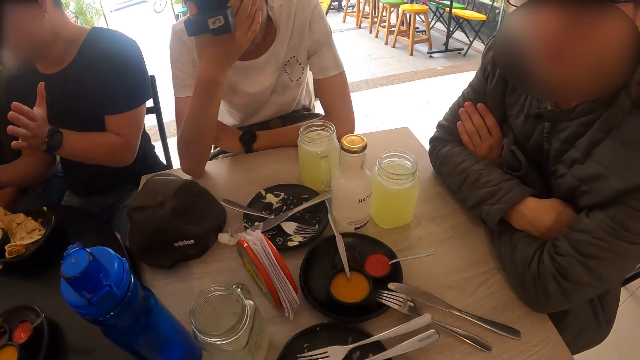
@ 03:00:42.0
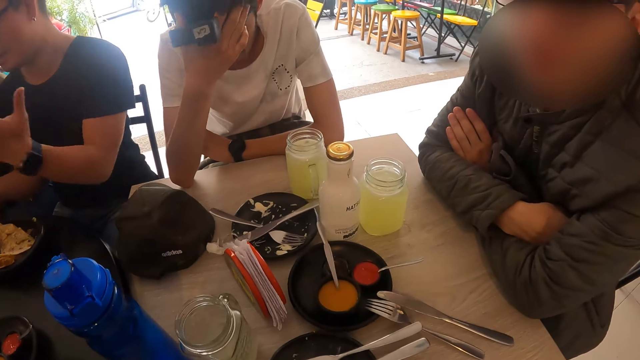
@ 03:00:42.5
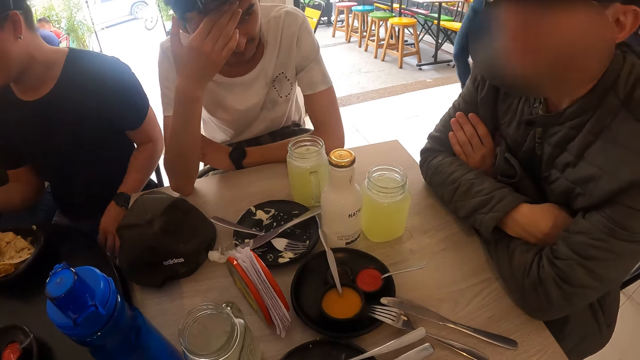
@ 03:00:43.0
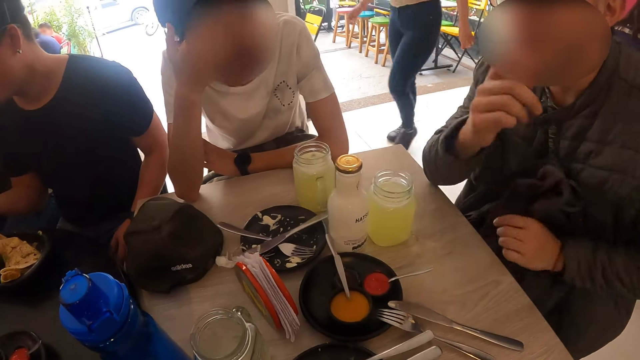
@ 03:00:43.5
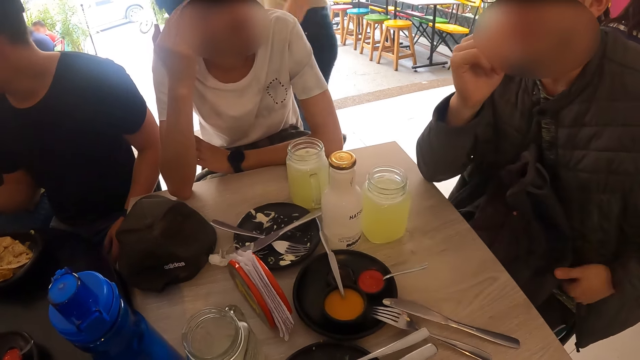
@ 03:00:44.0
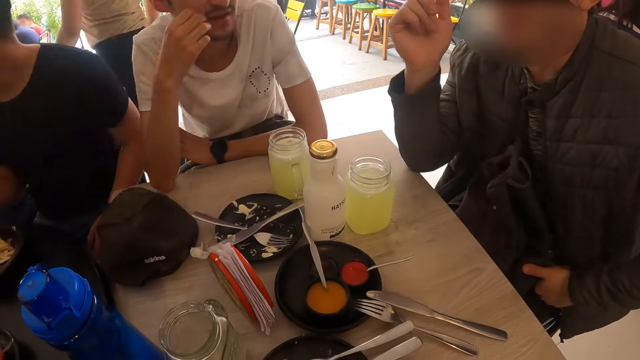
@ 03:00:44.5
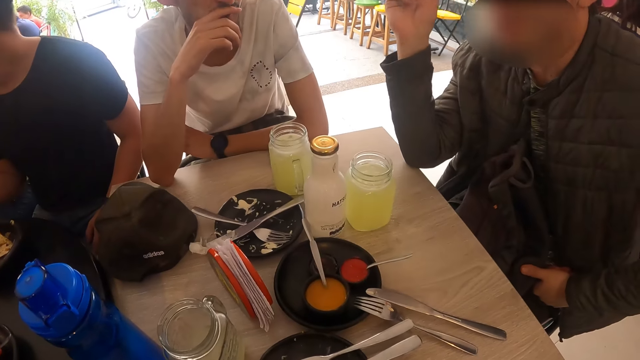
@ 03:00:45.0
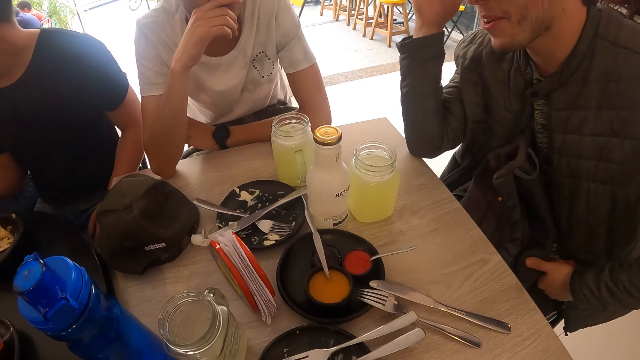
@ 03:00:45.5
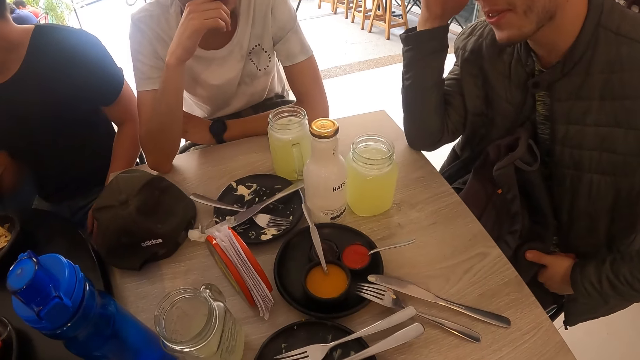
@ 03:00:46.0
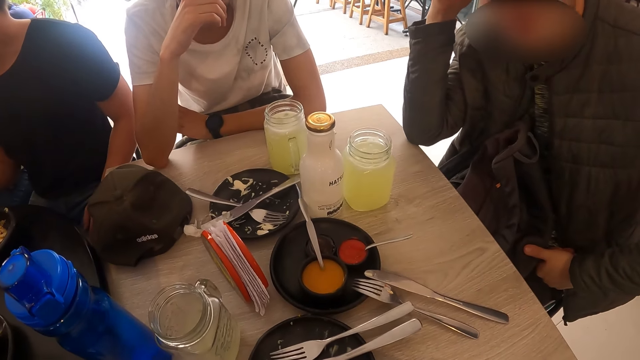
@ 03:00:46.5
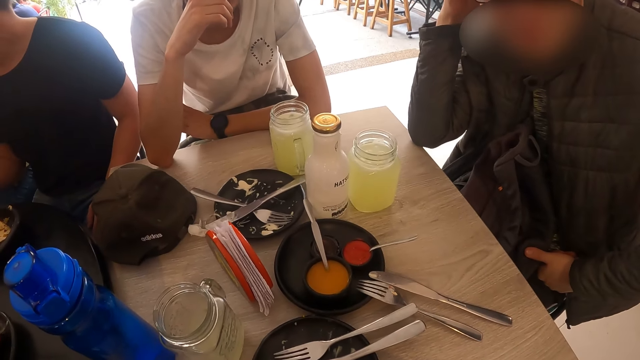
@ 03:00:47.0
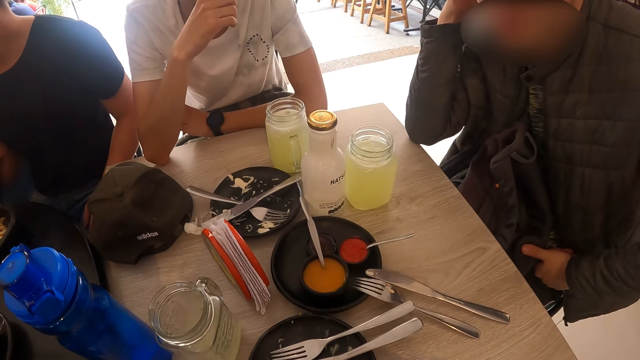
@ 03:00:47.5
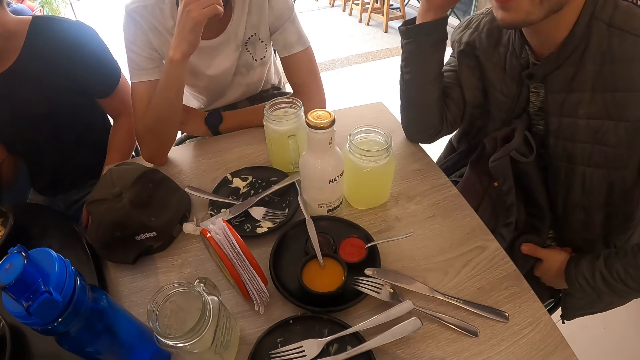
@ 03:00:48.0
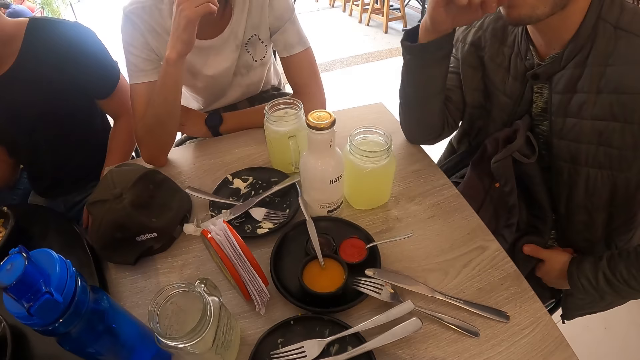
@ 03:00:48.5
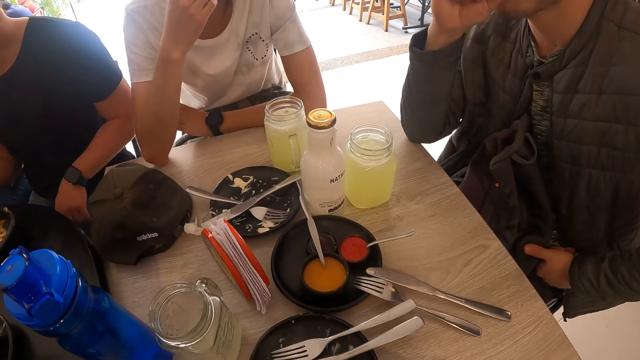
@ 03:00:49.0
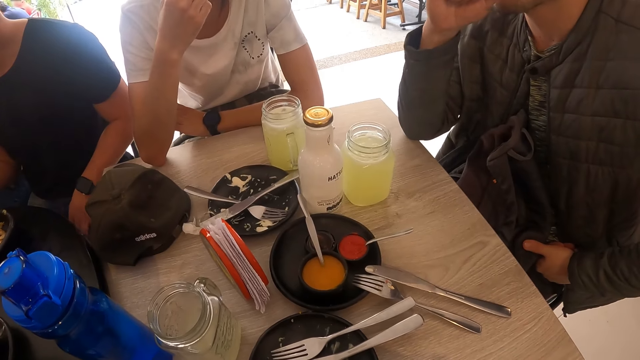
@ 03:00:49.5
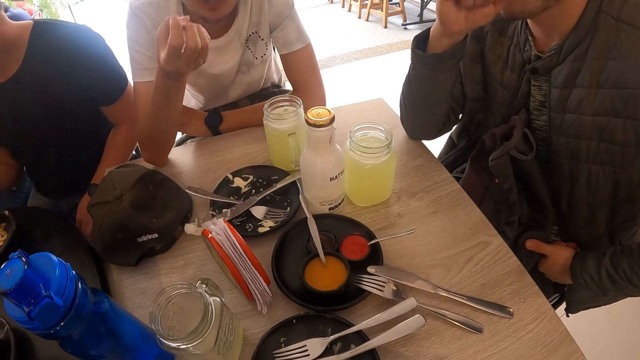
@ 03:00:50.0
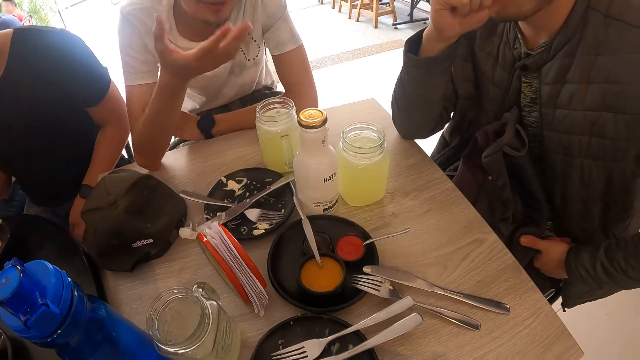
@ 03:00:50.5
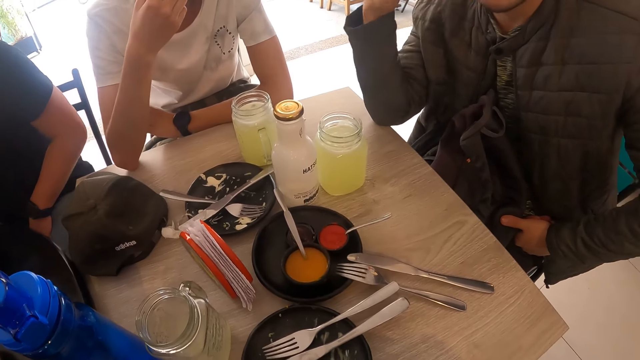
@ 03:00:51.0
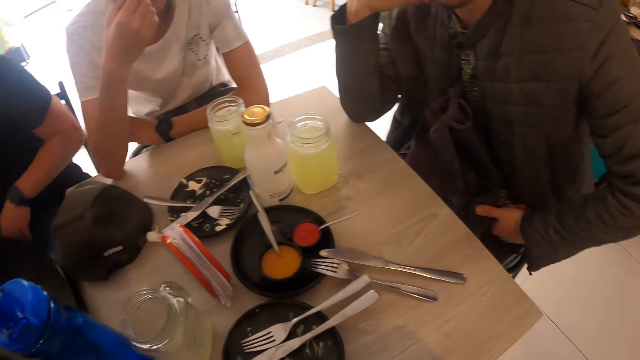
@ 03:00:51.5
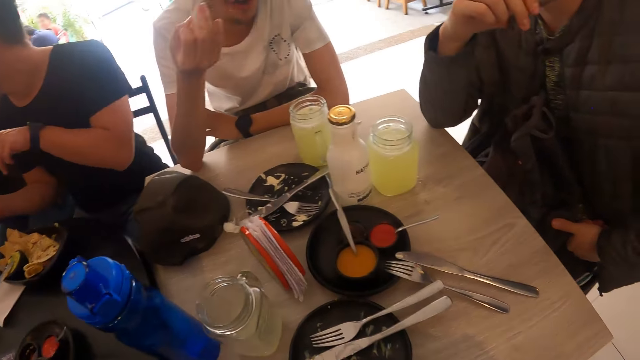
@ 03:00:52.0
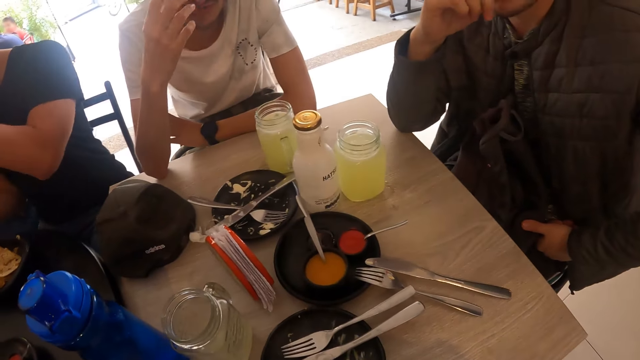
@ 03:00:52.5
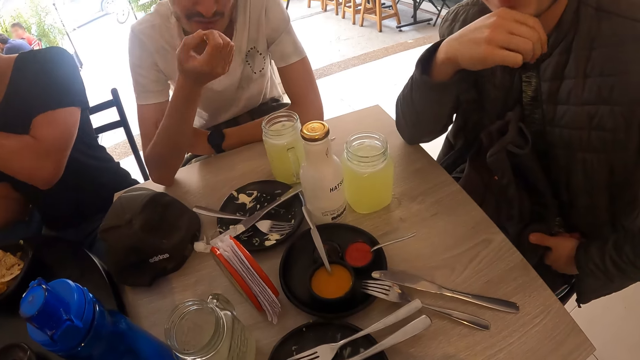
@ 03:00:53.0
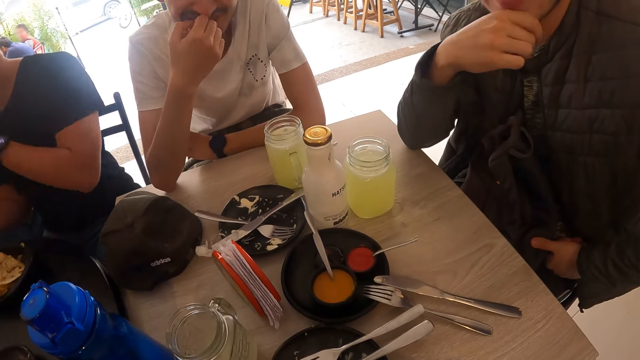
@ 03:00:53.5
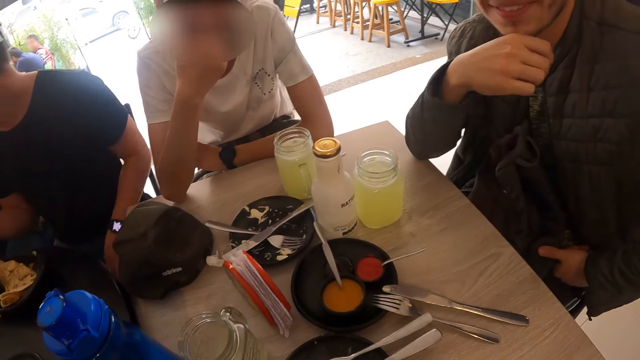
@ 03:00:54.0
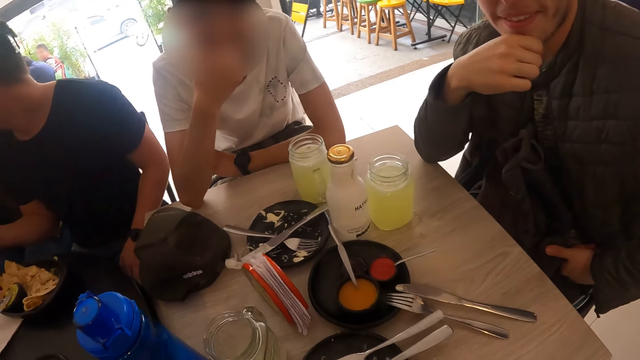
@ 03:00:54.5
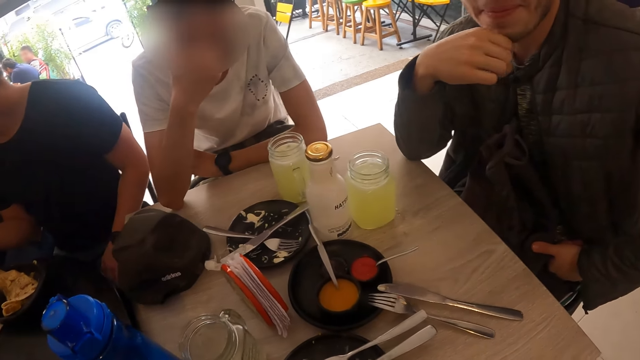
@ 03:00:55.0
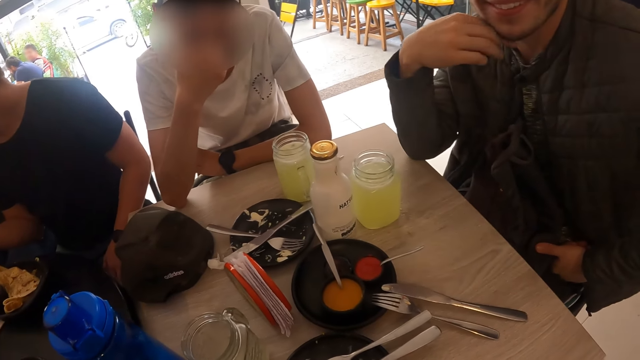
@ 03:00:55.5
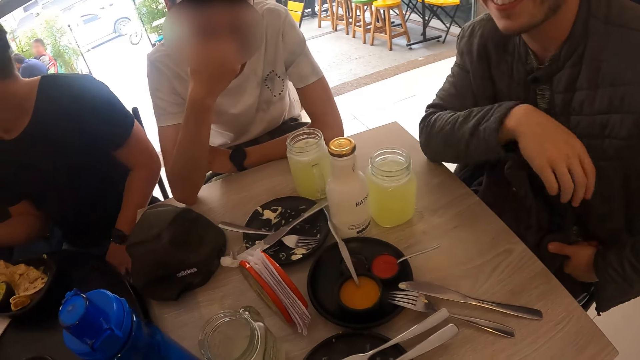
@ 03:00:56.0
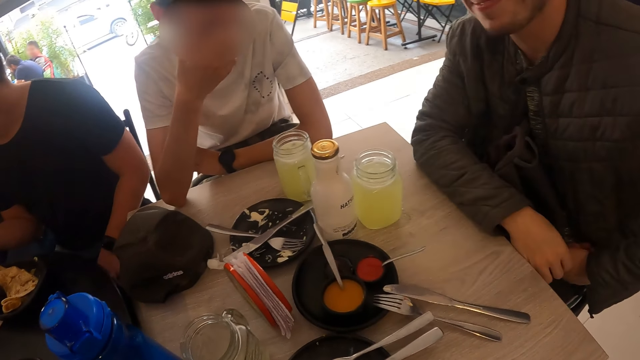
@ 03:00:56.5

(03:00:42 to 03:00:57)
A man moves his hand. Another man touches his face with his hand. A third man interacts with the second man. The second man interacts with the camera wearer. The first man moves his hand. The third man interacts with the camera wearer.

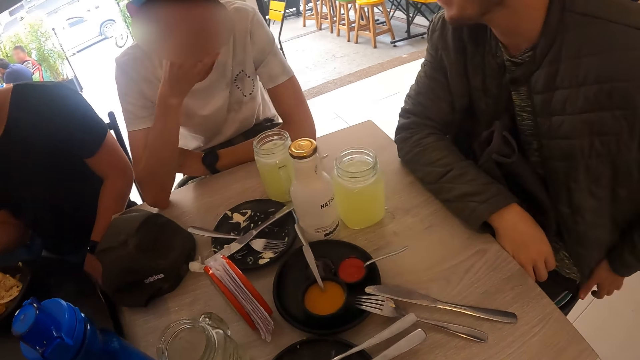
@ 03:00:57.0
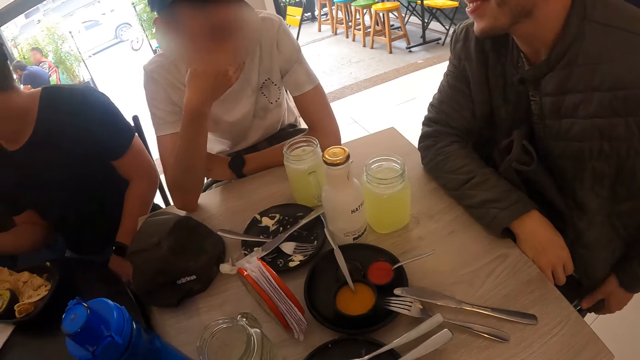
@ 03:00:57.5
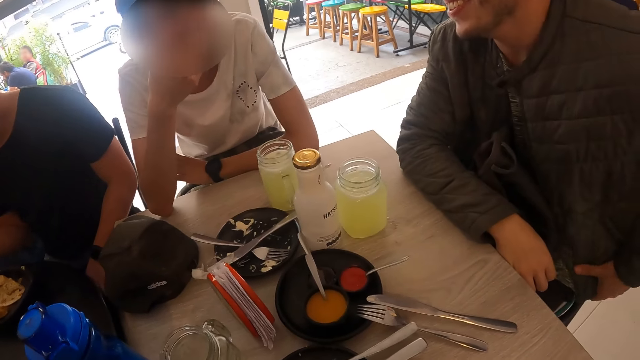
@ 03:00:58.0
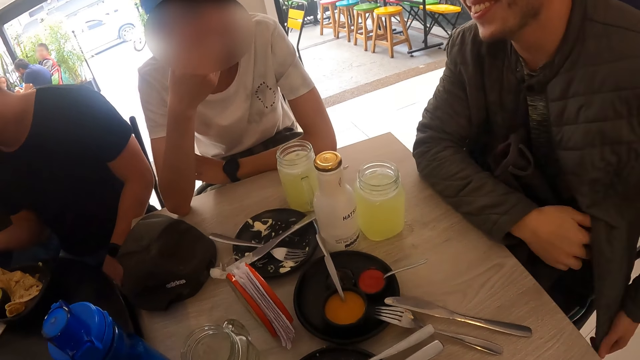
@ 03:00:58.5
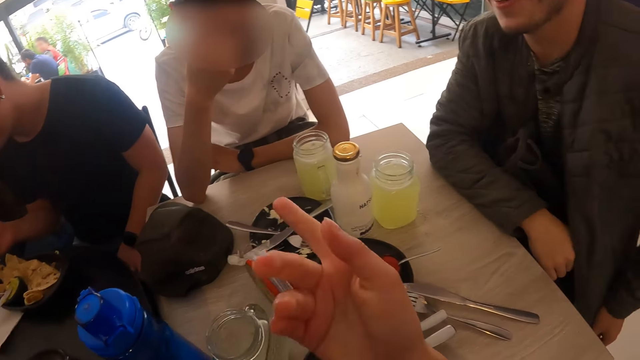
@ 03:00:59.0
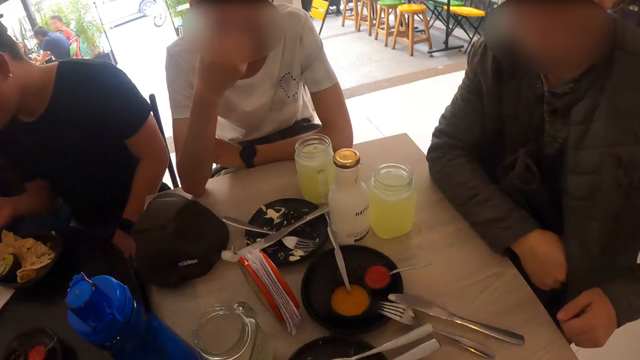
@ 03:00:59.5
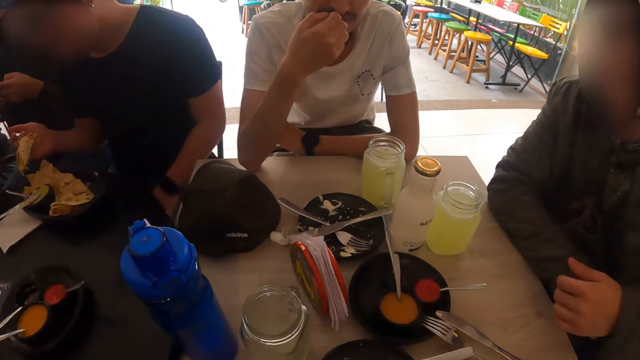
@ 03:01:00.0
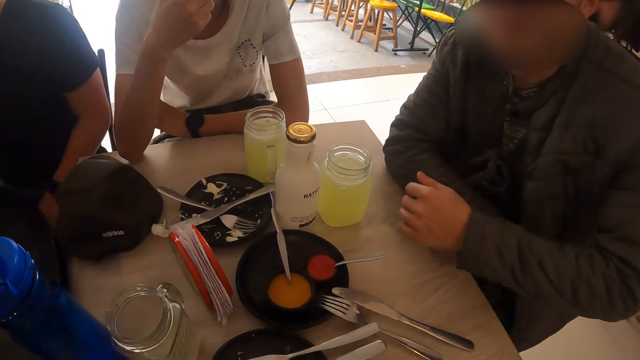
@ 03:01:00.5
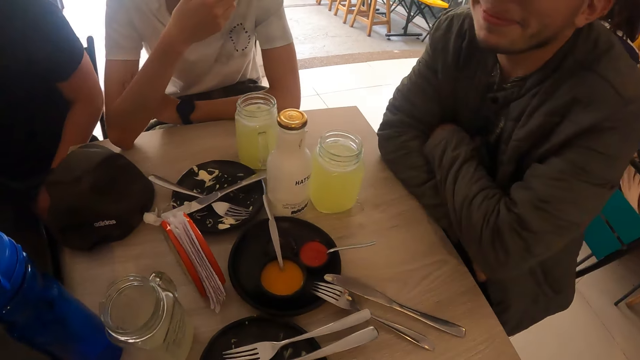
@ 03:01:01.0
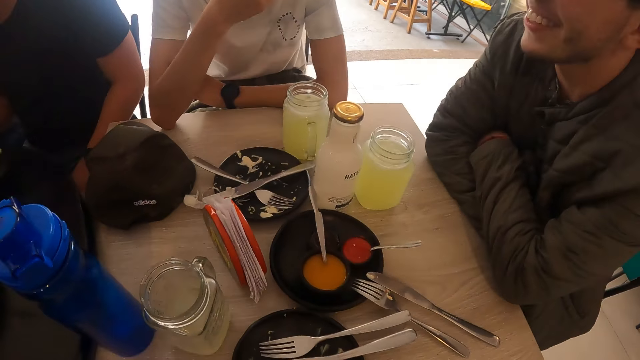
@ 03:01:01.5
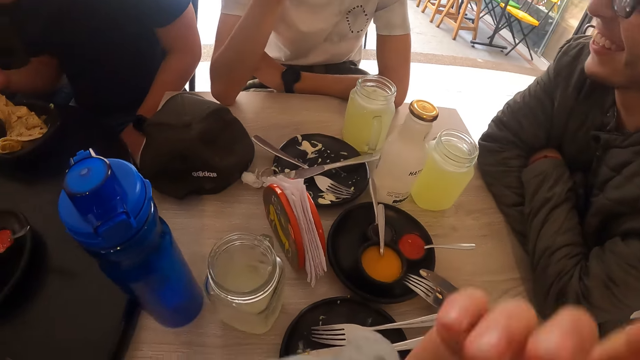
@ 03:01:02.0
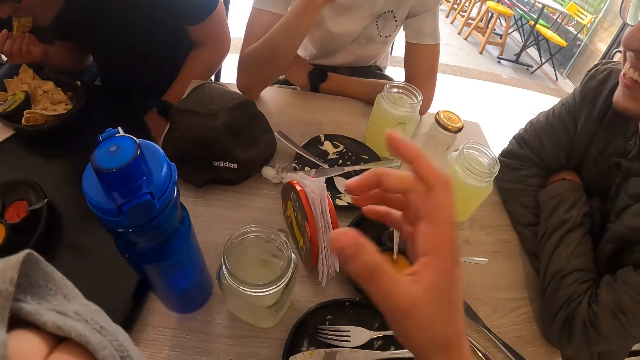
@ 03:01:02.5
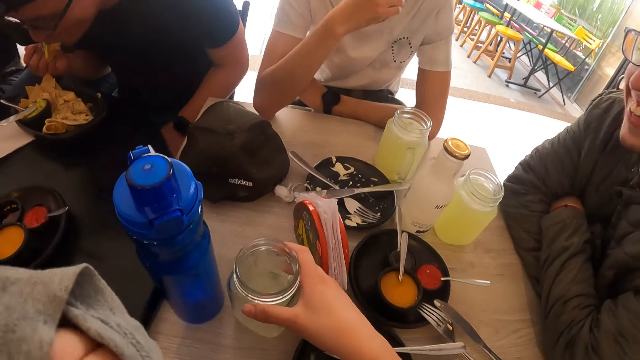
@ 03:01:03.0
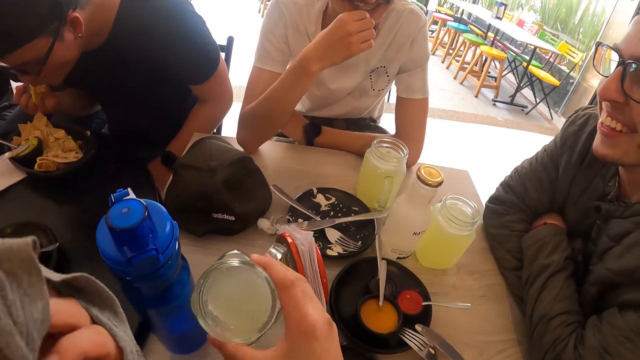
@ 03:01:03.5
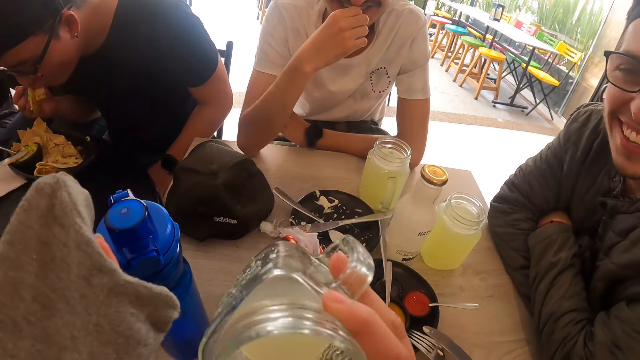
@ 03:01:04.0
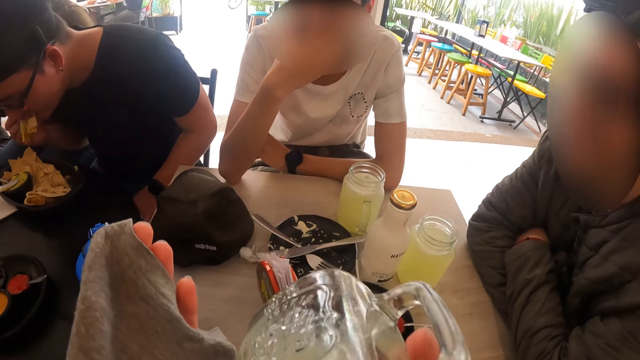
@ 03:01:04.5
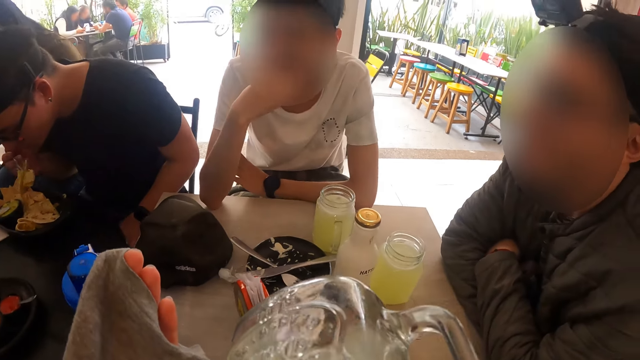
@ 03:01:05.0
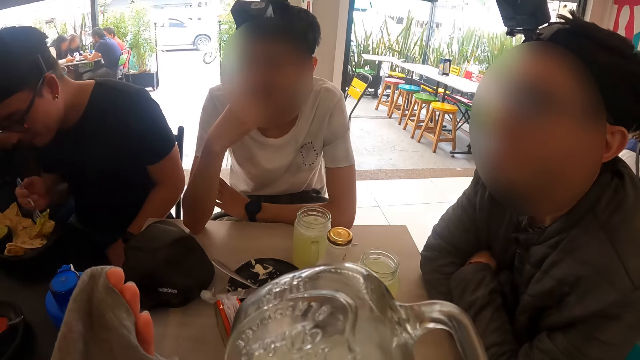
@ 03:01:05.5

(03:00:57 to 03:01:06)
The camera wearer interacts with a man. Another man touches the jacket and crosses his hands on the table. The camera wearer interacts with the first man. She picks up a glass from the table with her right hand. She drinks the juice from the glass in her right hand.
